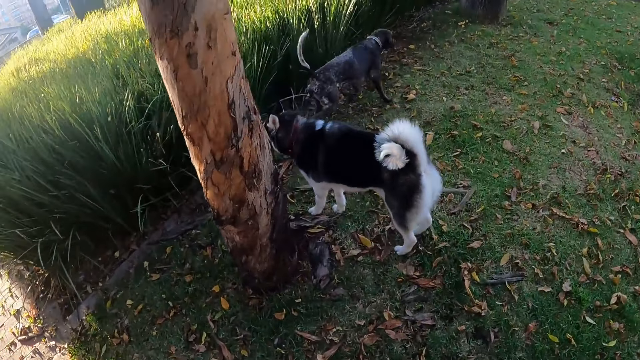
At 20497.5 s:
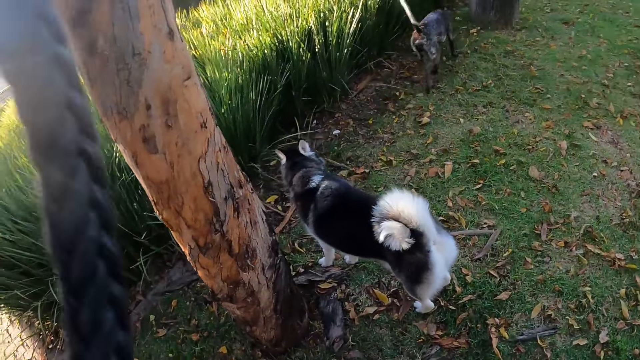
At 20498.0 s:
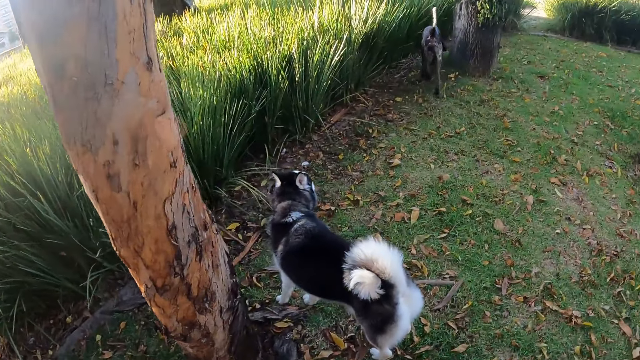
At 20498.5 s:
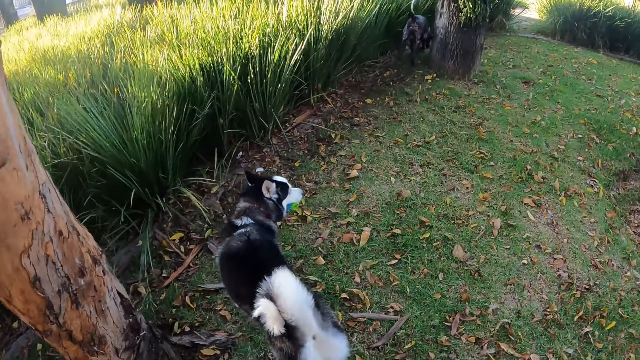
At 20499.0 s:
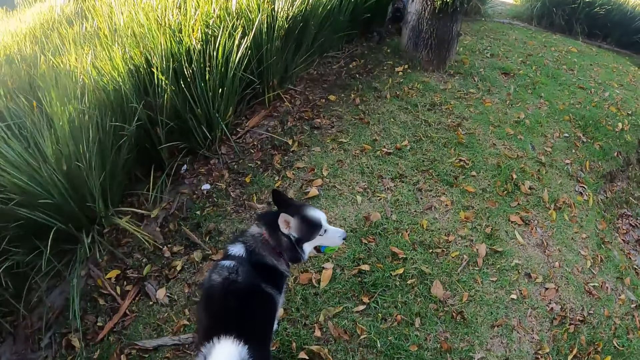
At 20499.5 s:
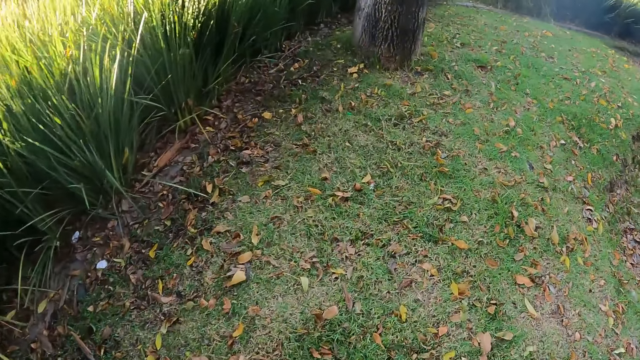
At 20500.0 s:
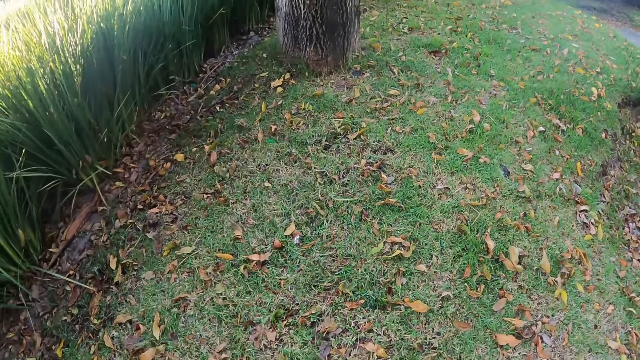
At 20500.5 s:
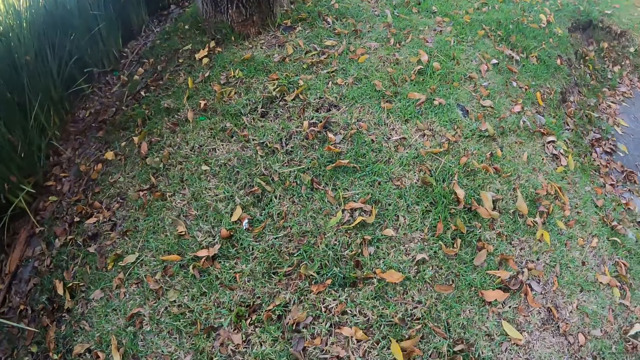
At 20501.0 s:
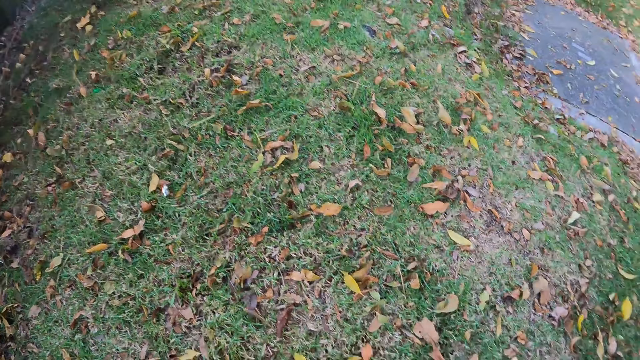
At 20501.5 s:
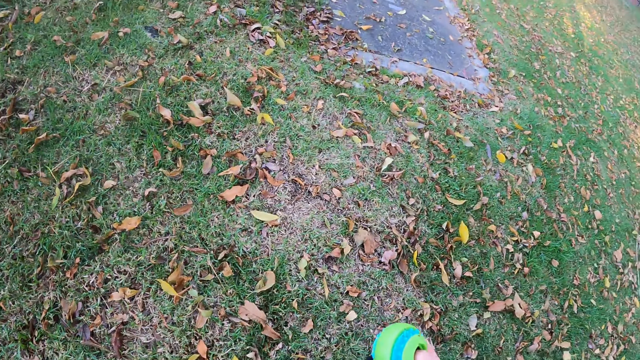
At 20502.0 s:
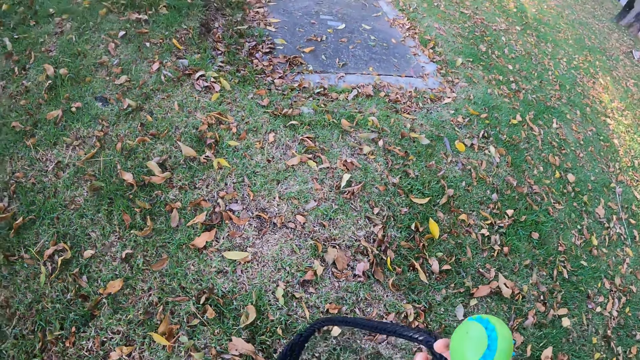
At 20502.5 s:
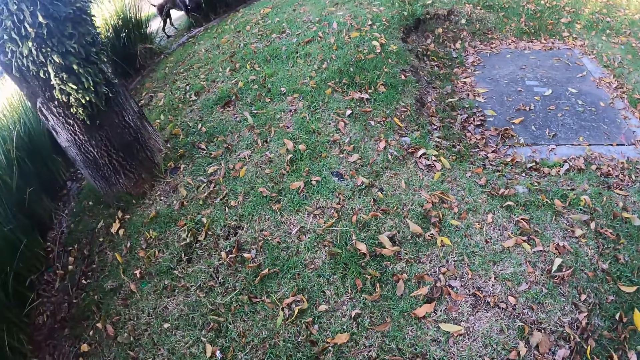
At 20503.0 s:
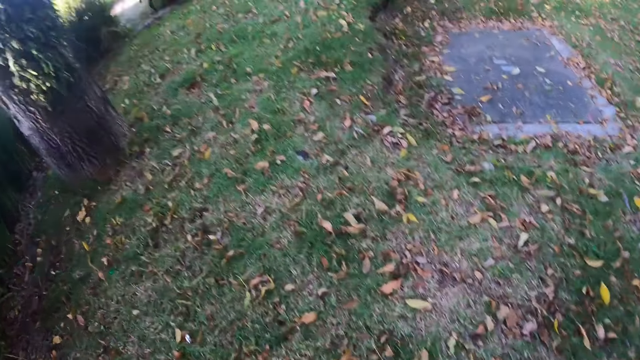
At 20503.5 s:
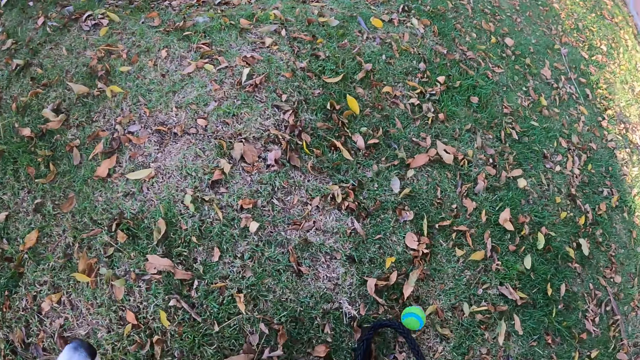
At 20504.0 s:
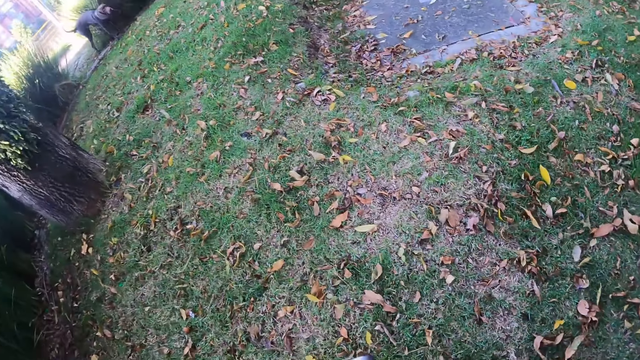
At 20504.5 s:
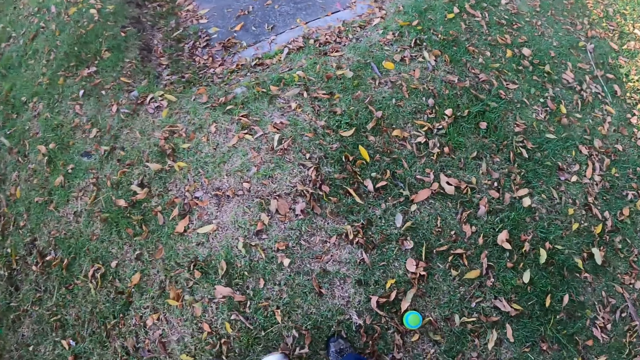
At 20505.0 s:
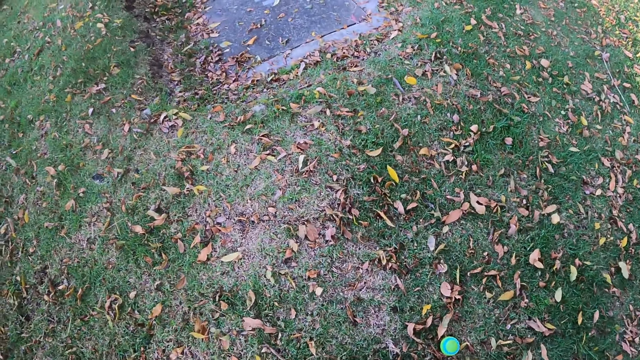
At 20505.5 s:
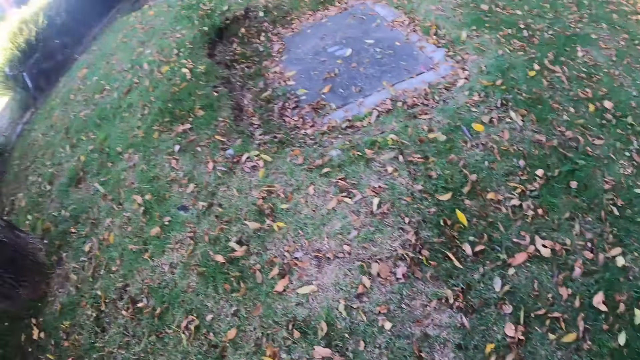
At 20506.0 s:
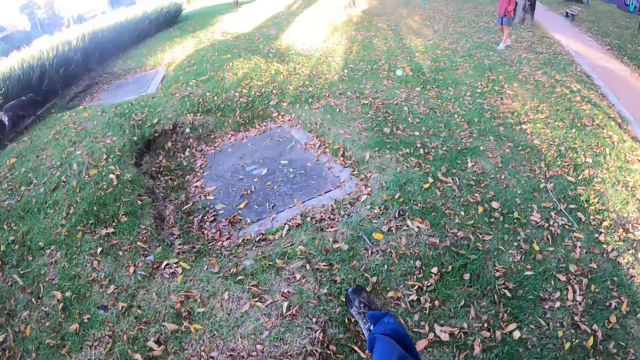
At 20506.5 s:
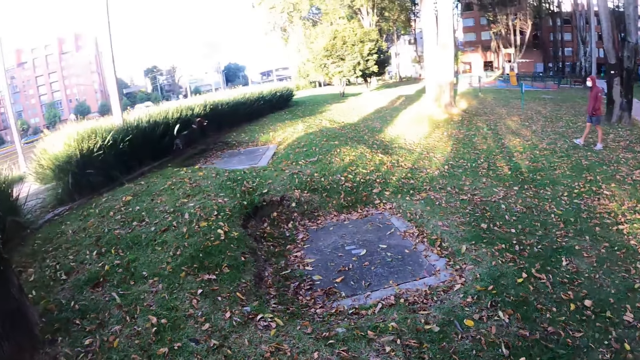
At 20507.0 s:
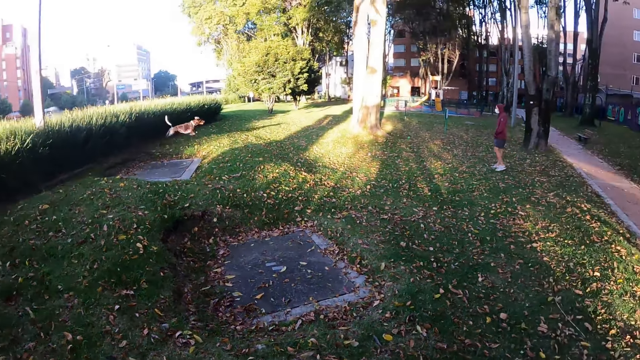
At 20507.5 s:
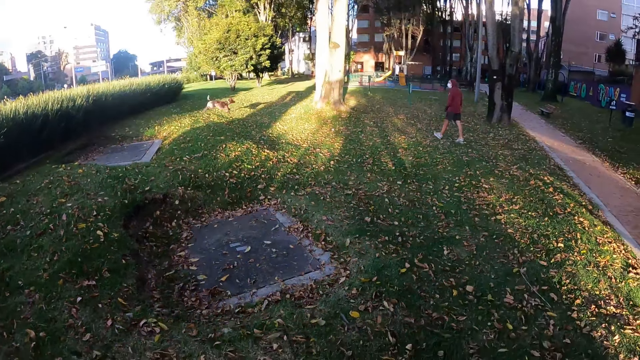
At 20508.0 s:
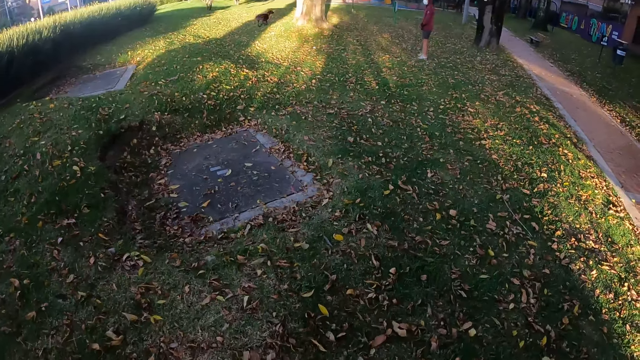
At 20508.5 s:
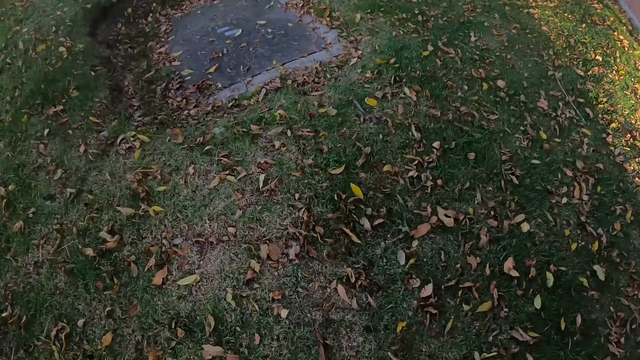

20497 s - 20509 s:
The camera wearer walks on the lawn. He looks at the dogs playing. He holds a dog leash in his right hand. He touches the dog with his left hand. He holds a ball with his right hand. He drops the ball in his right hand on the ground. He kicks the ball on the ground with his right leg. A man walks on the lawn.

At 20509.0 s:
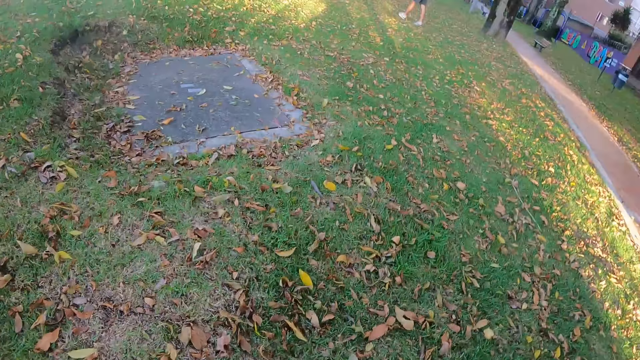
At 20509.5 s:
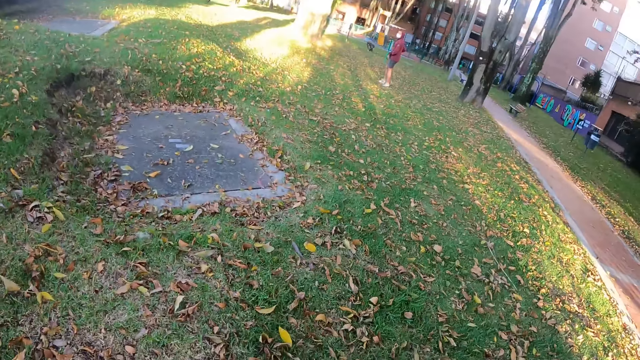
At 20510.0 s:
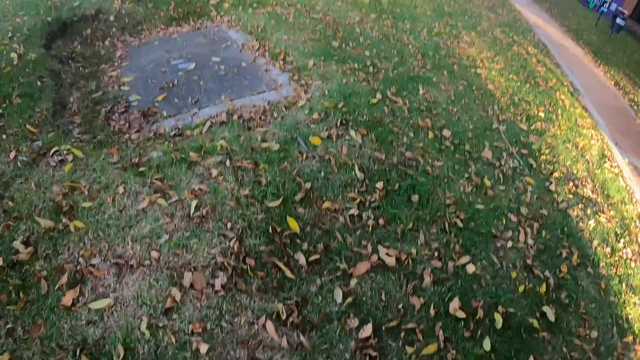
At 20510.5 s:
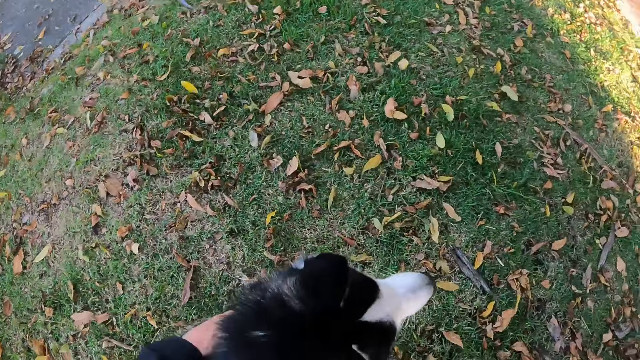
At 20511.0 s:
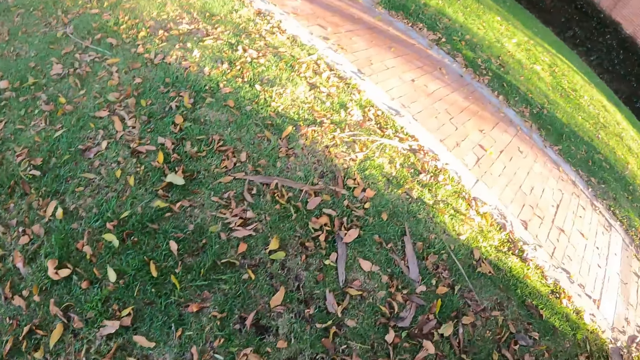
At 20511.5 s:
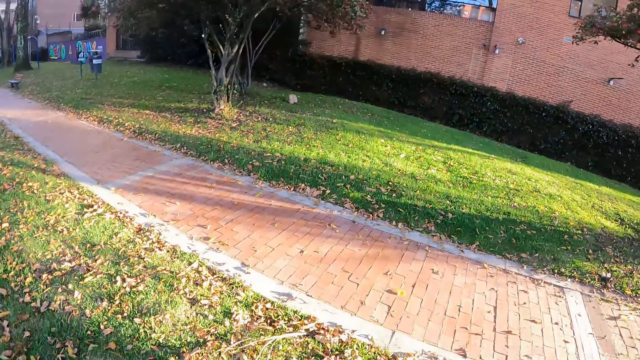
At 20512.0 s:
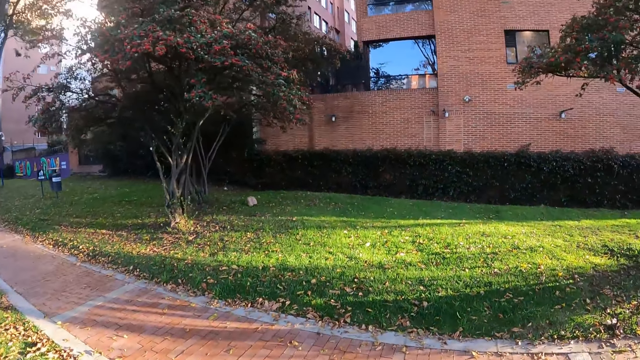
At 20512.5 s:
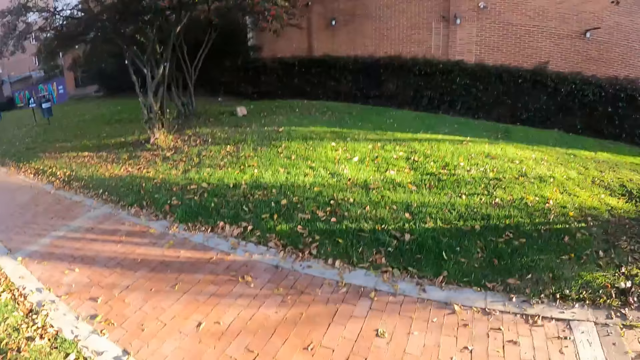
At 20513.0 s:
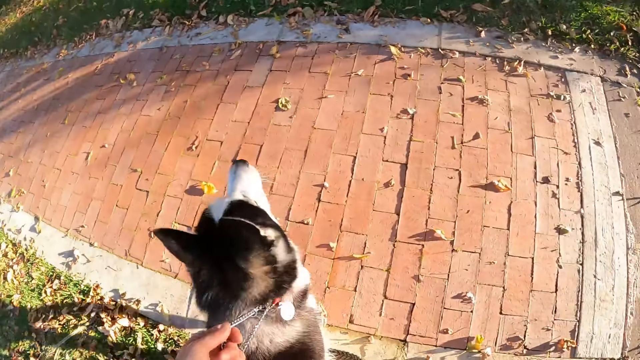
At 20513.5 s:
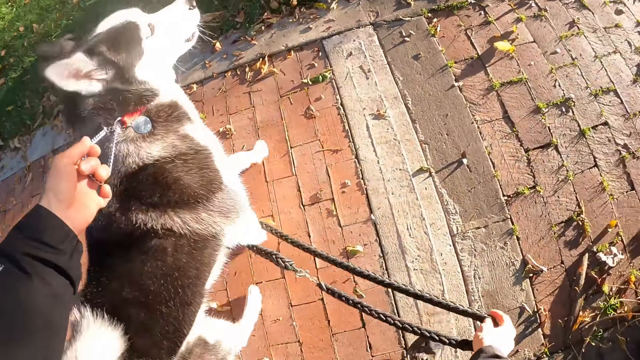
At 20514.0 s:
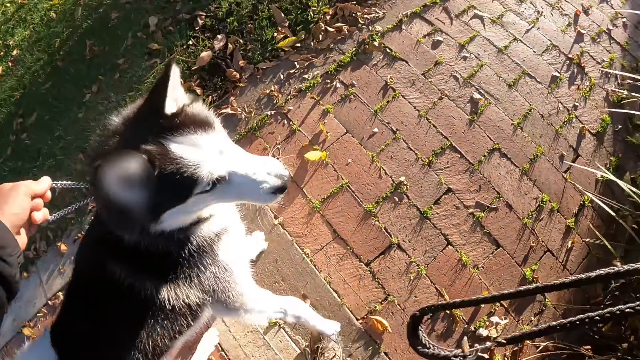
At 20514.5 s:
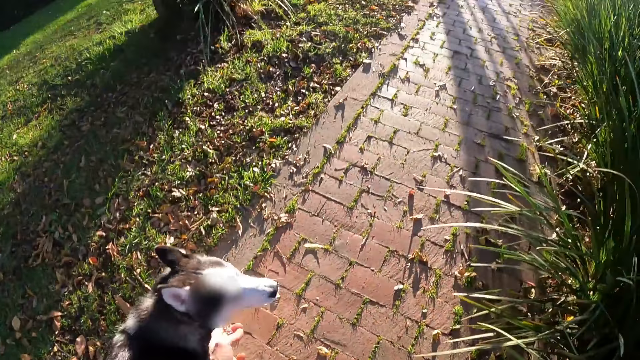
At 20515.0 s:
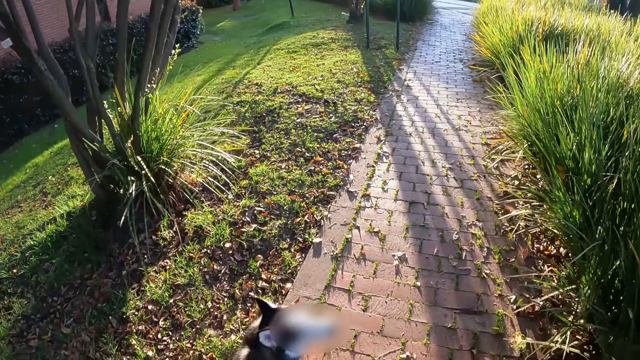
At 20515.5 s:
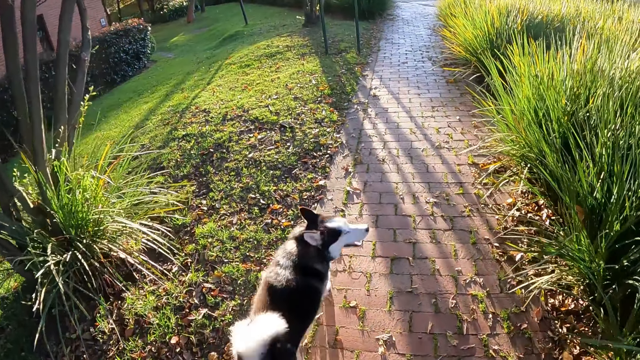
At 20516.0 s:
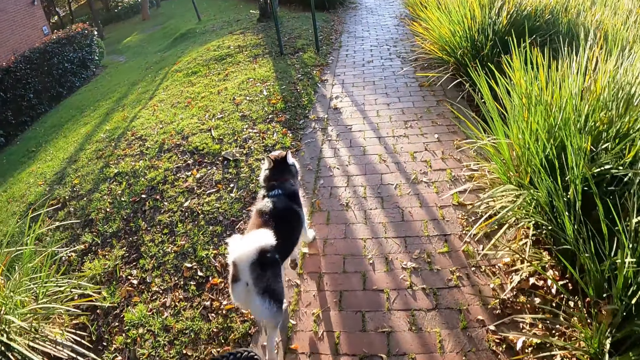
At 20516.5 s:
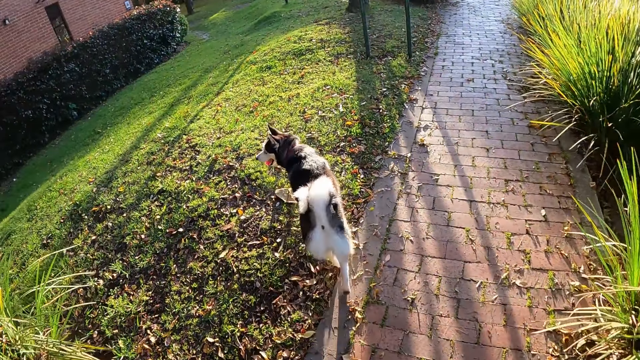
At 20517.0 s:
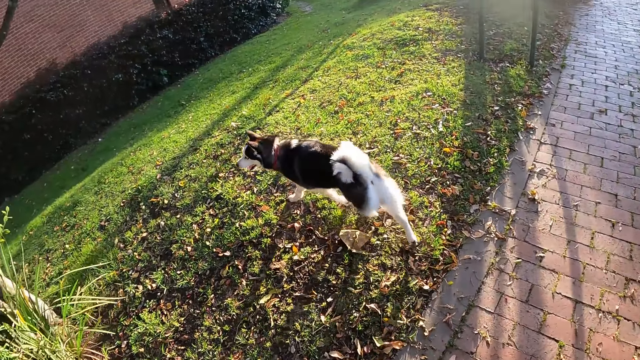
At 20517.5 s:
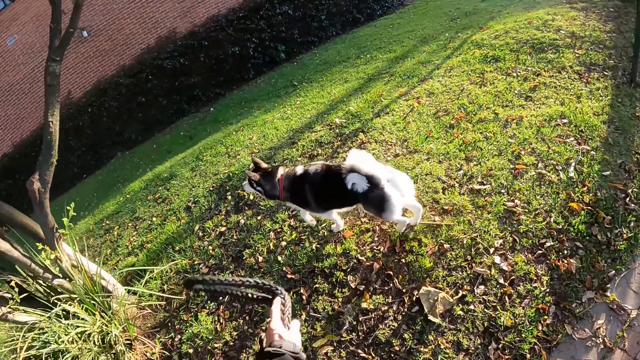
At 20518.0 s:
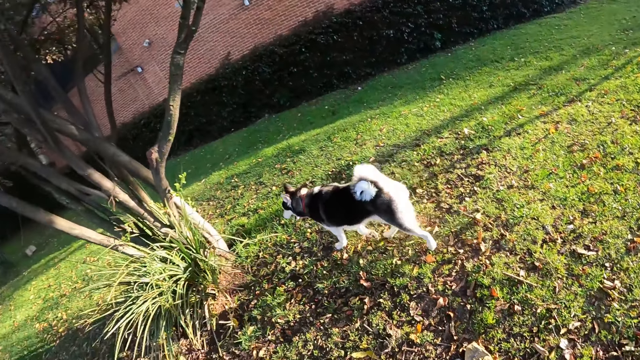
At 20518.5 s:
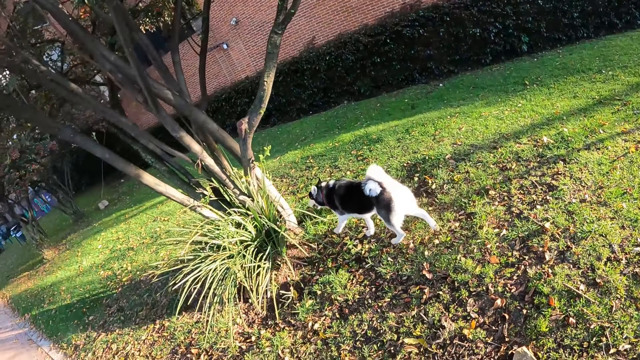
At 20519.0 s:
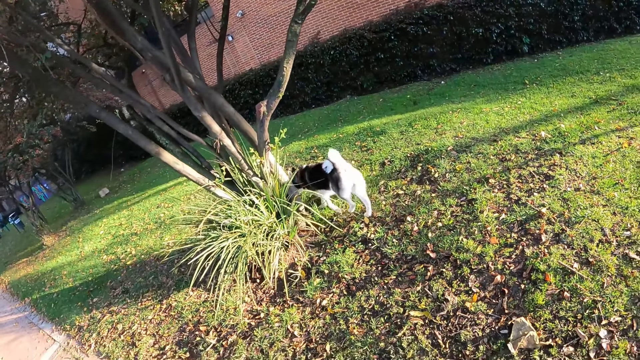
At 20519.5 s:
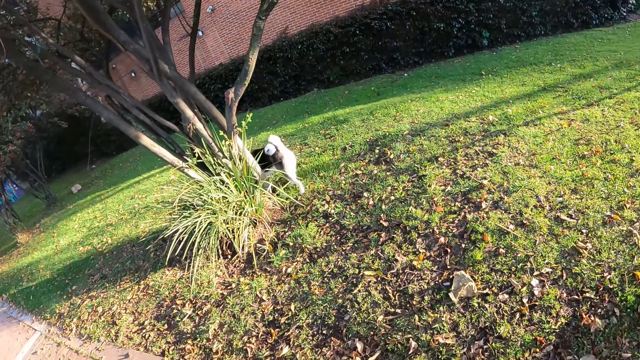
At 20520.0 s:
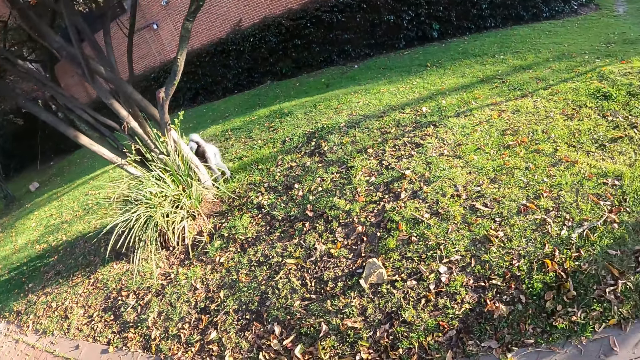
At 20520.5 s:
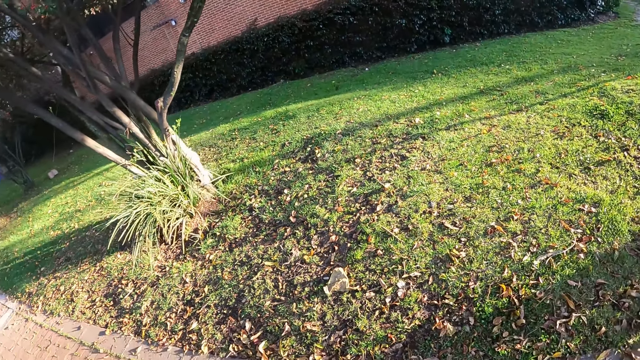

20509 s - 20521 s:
The camera wearer caresses the dog with his left hand. He holds a dog collar chain with his left hand. He walks on the sidewalk with the dog with the dog leash in his right hand. He removes the dog leash with his right hand. He releases the dog collar chain in his left hand. The dog walks on the lawn. The camera wearer holds the dog leash in his left hand.
